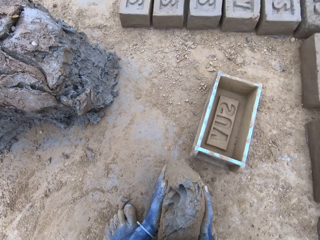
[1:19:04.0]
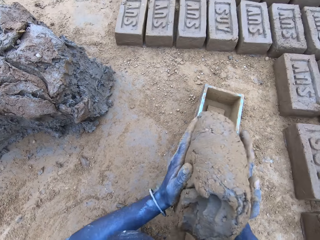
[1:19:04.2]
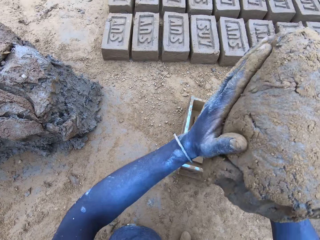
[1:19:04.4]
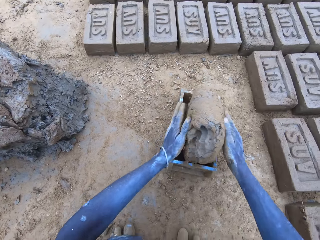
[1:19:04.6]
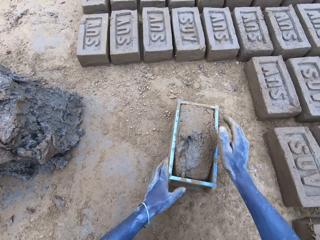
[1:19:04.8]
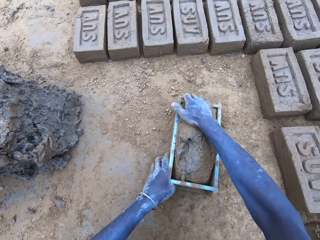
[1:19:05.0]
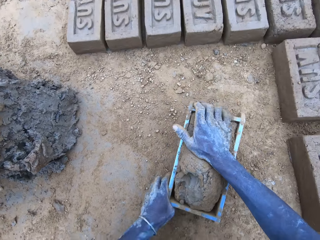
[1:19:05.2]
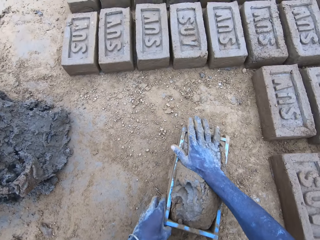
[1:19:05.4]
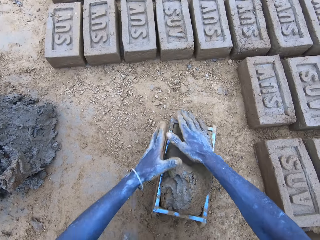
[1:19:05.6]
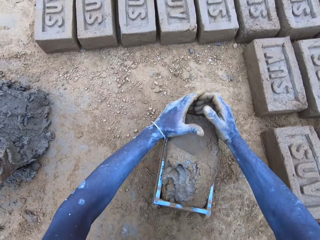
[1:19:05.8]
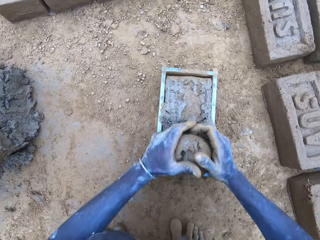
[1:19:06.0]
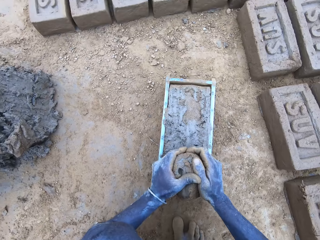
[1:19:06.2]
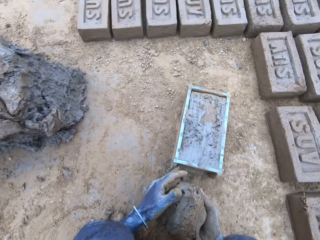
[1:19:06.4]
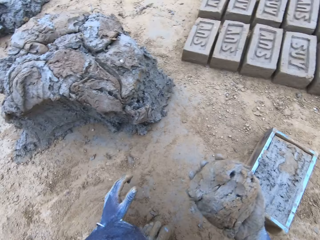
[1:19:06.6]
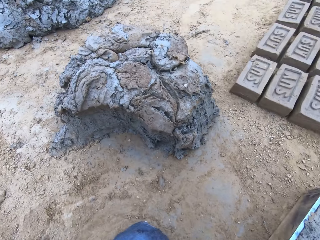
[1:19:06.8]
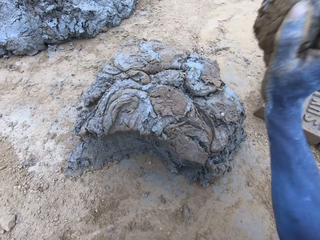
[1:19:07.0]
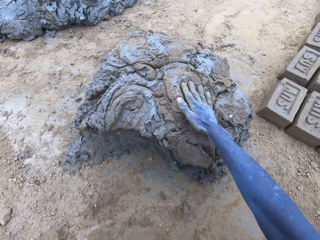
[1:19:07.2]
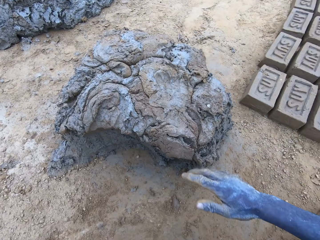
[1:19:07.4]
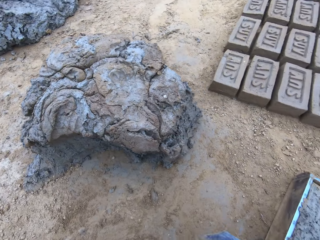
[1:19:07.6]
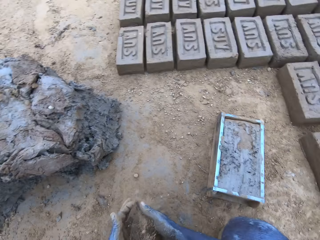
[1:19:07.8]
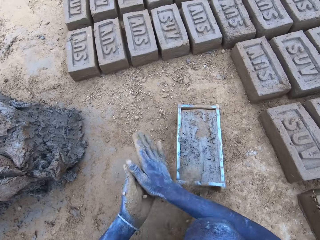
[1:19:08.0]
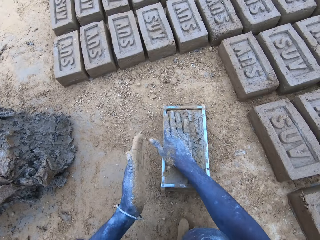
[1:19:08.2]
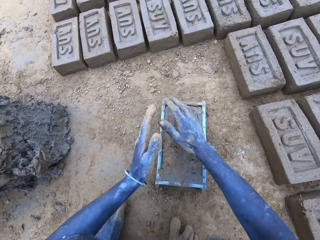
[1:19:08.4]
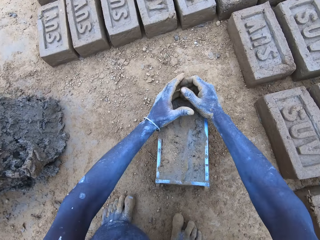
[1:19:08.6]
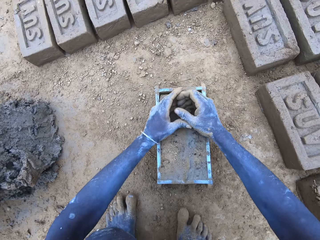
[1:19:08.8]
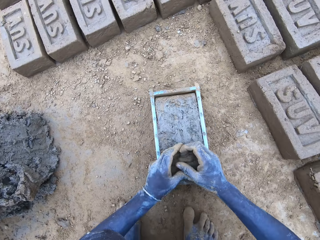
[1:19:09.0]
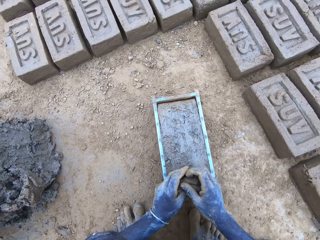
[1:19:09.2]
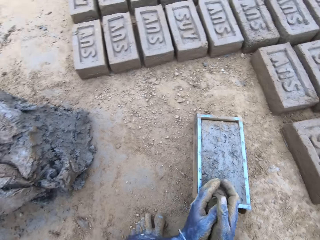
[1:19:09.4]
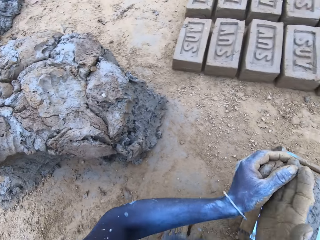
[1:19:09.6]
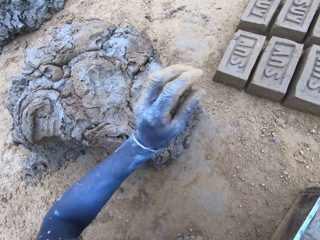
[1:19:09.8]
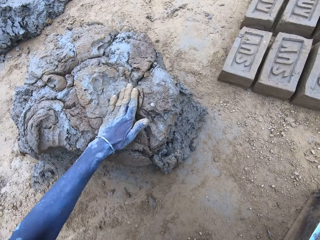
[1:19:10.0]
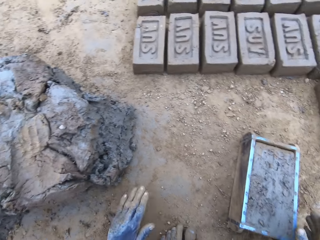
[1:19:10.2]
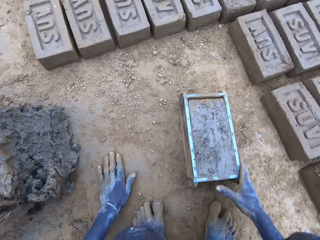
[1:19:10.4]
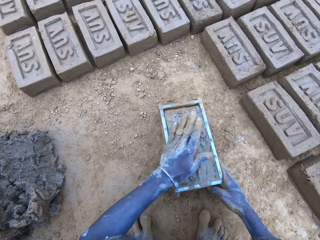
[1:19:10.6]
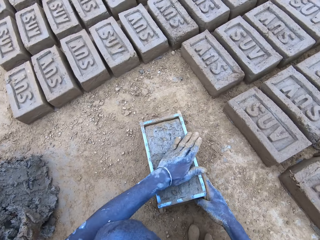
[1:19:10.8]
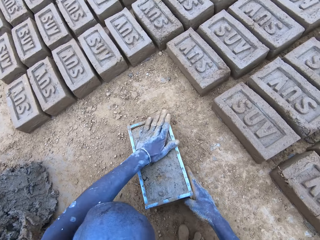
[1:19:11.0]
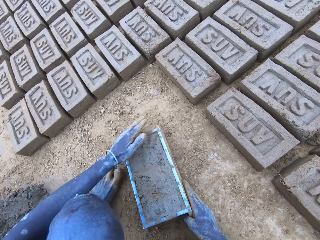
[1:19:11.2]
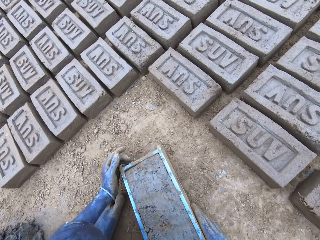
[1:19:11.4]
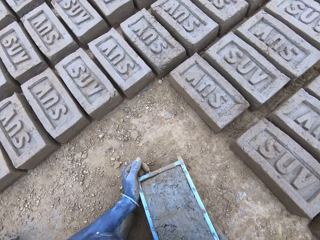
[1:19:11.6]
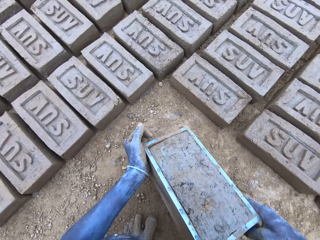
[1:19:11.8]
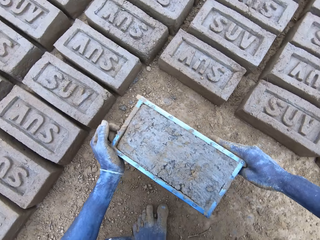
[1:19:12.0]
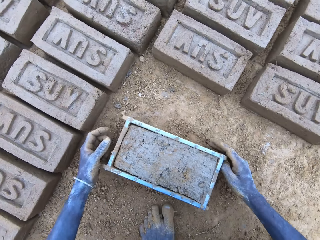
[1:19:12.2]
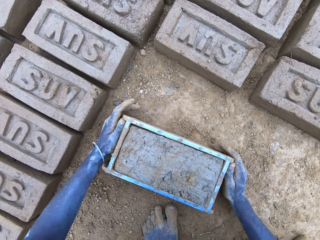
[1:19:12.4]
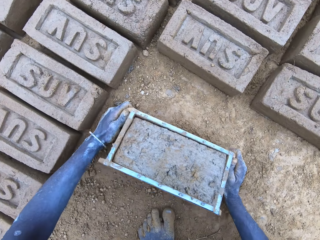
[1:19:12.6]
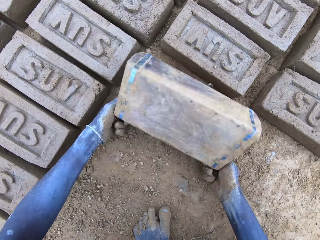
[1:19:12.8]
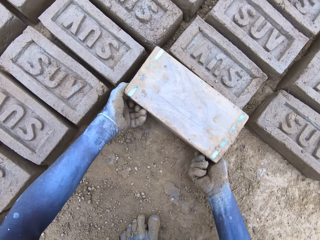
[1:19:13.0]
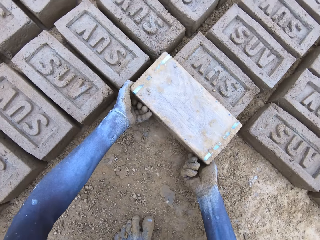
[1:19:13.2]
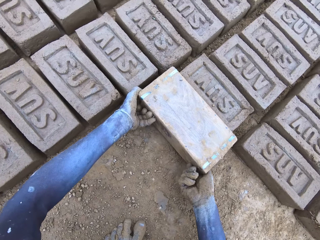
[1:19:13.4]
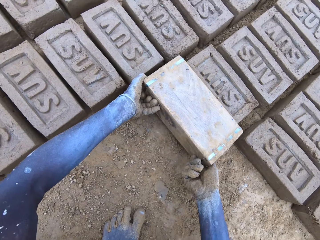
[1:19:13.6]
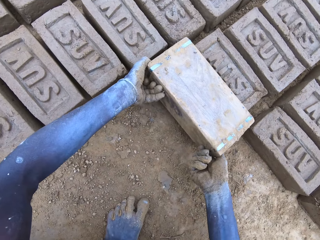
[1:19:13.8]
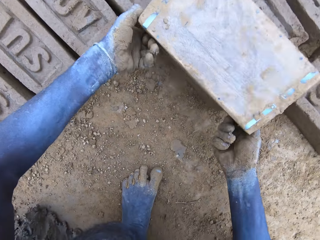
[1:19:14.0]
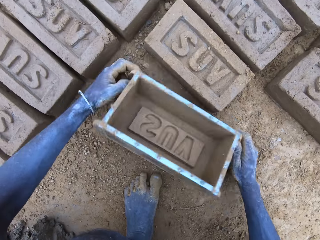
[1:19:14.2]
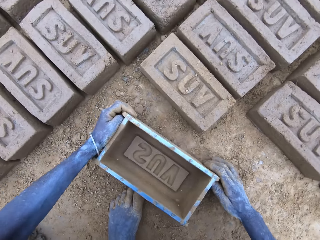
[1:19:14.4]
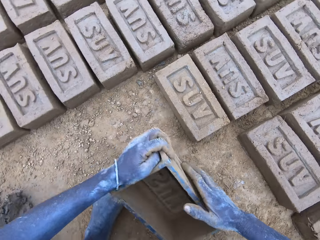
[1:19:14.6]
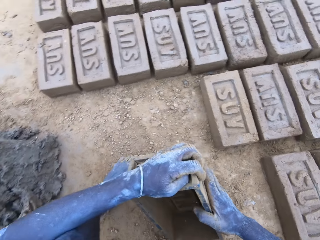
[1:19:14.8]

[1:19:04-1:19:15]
The camera wearer drops the mud in the brick mold. They reduce the mud and drop it. They put the brick on the ground.

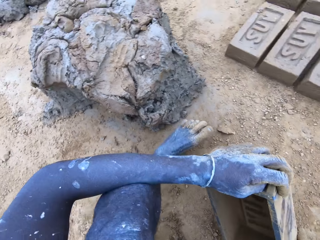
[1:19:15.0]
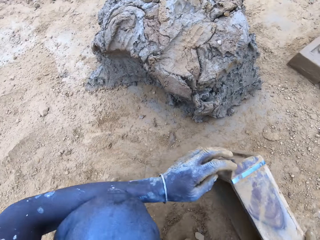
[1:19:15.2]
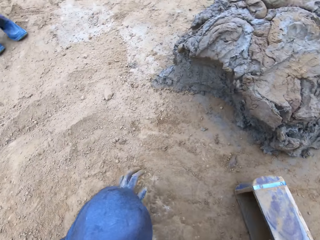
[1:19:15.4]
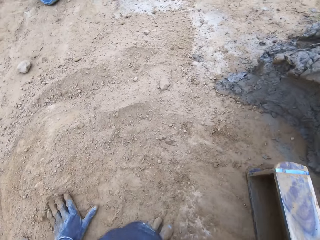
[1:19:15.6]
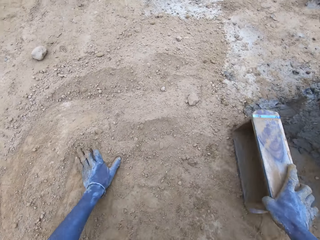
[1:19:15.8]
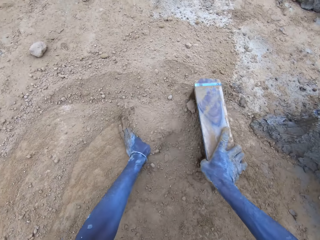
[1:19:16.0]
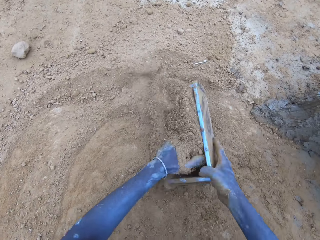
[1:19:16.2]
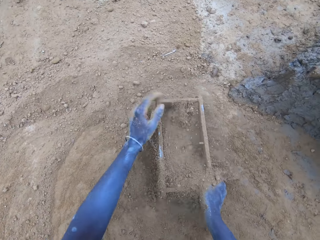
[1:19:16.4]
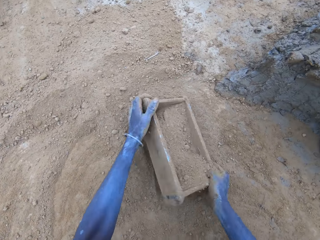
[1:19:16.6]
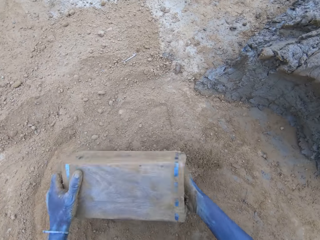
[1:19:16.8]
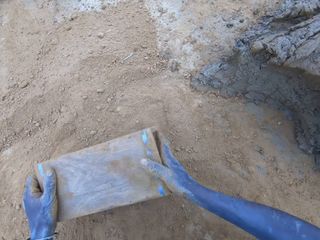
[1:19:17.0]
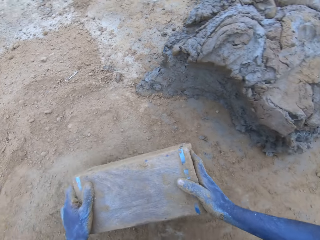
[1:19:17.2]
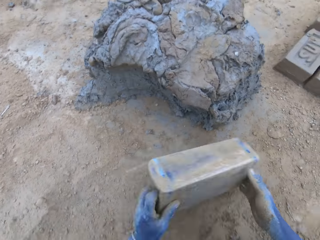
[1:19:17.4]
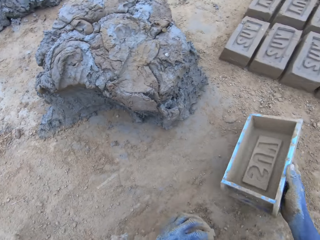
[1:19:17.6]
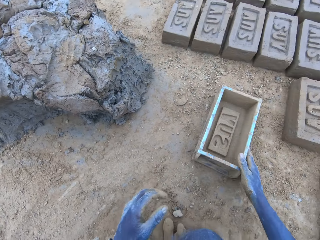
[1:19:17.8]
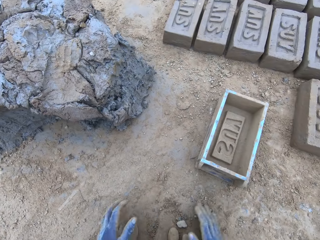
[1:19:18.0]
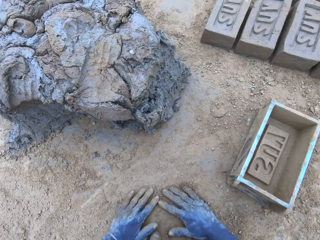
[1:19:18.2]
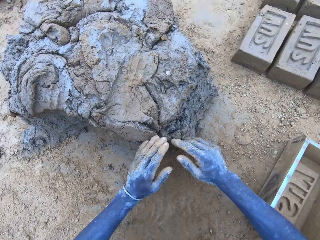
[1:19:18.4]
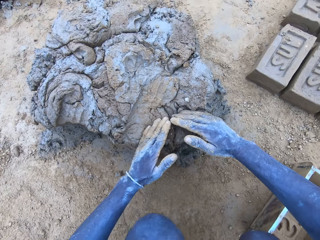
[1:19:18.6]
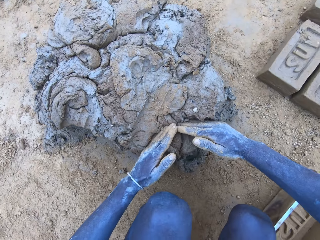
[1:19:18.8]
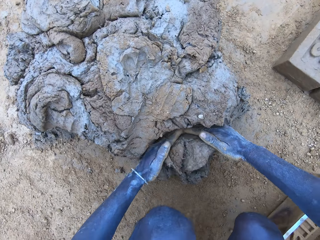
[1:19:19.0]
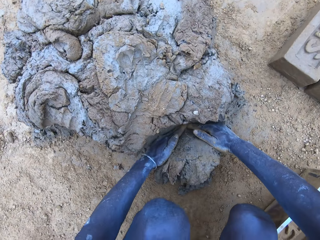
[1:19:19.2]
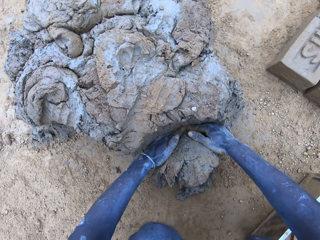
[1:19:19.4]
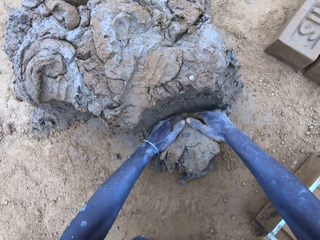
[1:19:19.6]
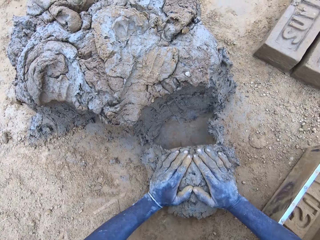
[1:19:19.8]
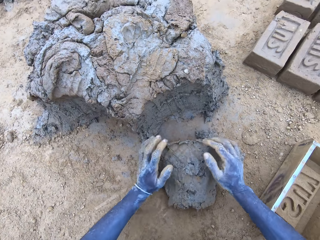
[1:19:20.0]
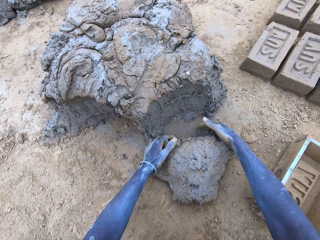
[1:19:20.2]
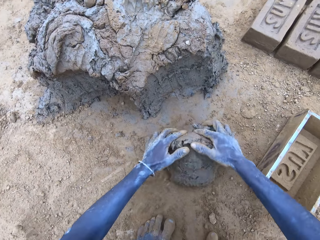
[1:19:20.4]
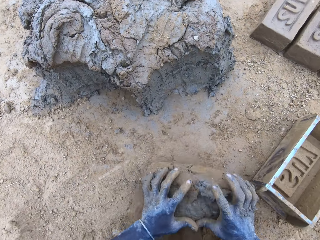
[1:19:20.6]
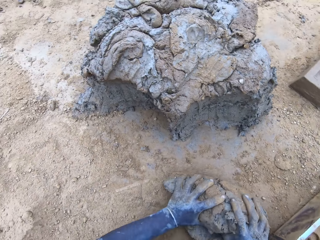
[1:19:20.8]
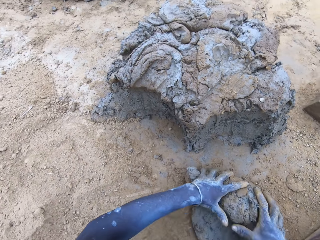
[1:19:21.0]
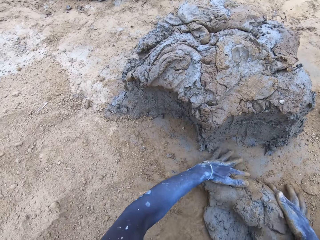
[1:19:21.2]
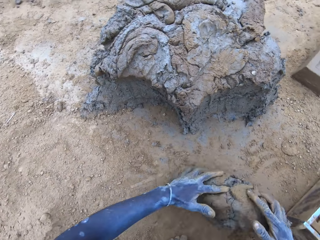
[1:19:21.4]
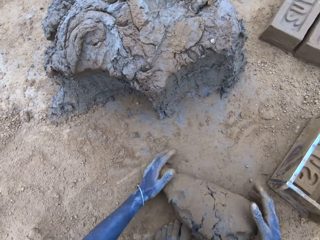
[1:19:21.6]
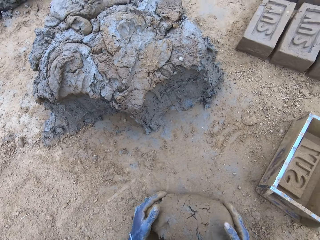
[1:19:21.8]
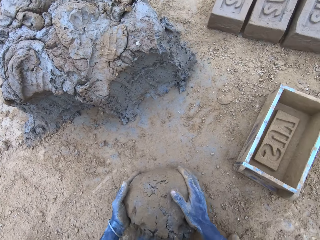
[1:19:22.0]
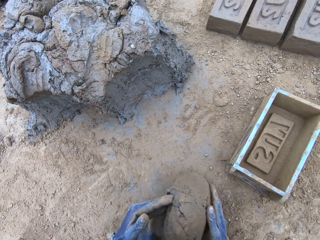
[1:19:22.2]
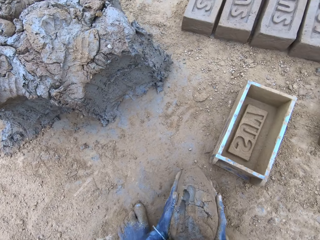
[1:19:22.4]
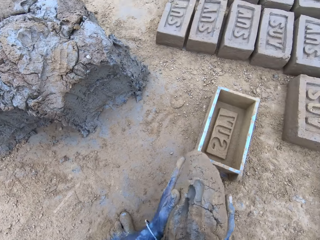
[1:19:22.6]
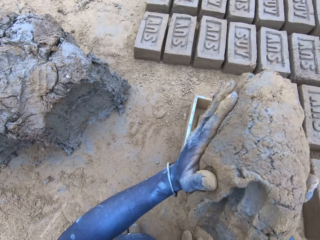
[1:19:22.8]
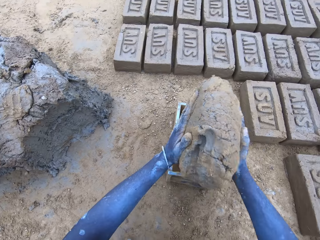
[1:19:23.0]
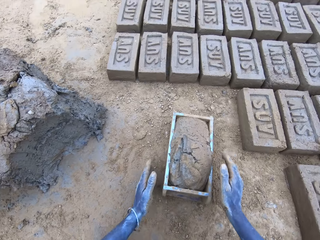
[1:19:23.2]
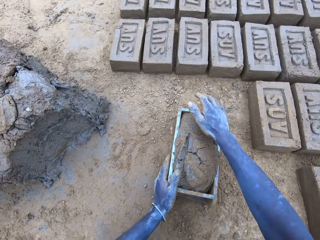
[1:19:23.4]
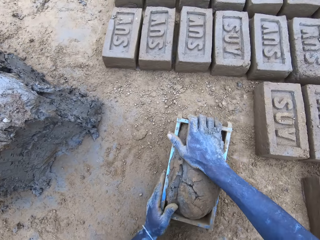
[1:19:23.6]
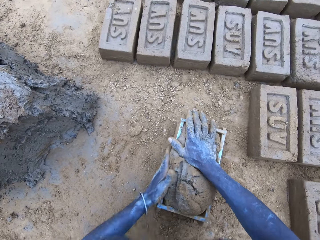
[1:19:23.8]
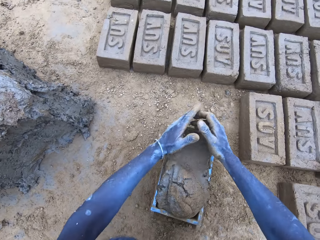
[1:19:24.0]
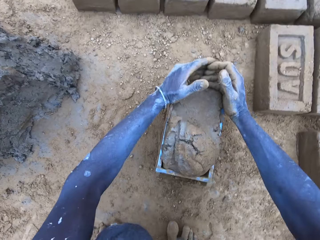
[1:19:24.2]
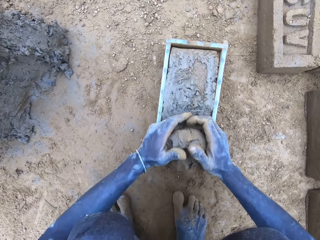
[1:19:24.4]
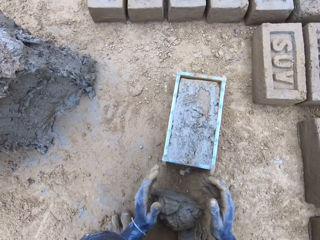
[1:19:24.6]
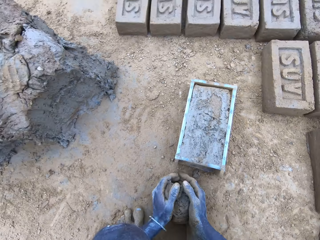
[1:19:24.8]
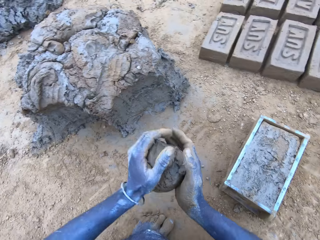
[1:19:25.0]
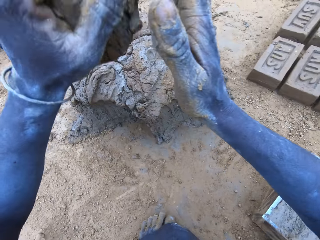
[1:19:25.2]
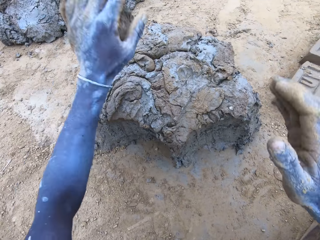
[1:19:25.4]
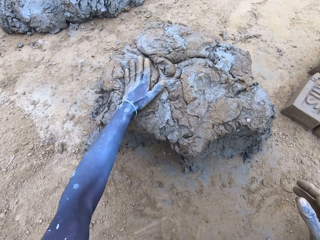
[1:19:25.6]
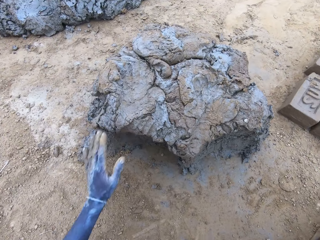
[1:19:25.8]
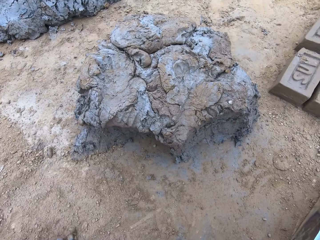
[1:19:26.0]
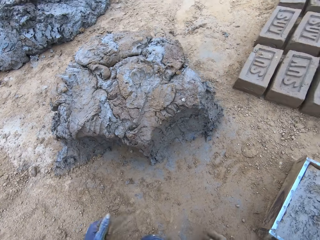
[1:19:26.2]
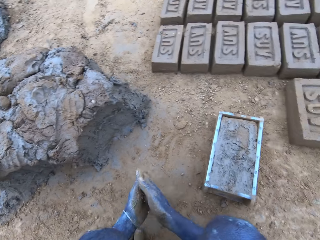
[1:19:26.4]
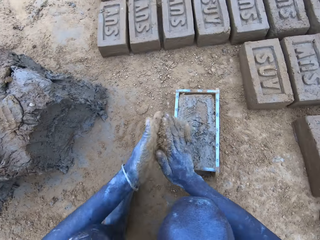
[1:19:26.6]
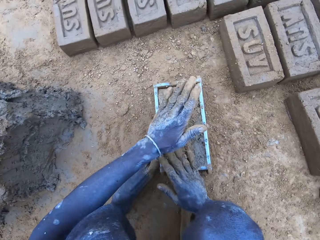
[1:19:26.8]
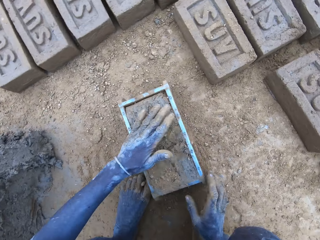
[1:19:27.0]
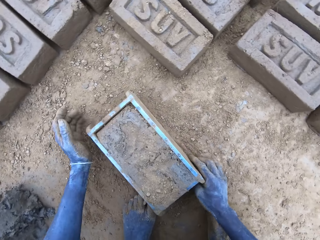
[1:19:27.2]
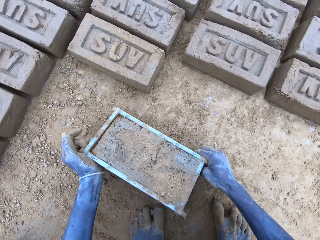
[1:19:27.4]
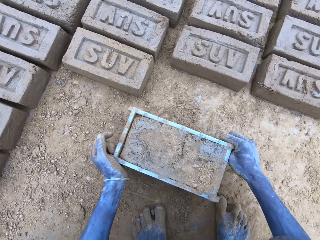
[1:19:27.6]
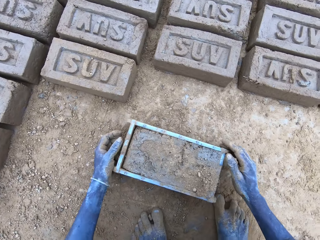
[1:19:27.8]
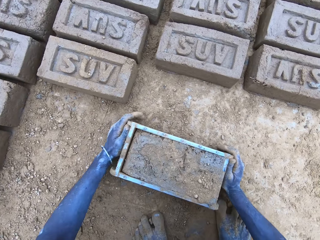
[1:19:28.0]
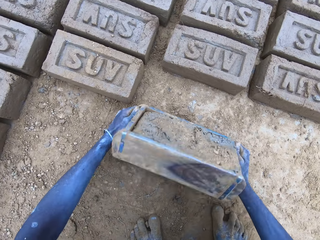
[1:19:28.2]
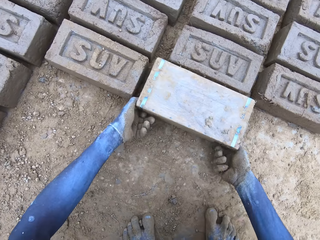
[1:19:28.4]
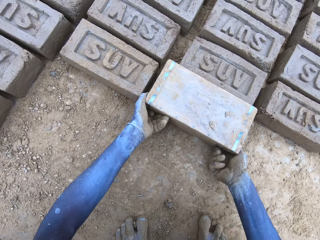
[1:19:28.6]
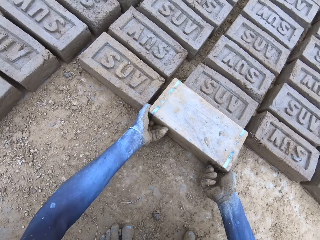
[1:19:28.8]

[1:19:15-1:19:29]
The camera wearer puts soil in the brick mold. They cut the mud. They mold the mud. They drop the mud in the brick mold. They reduce the mud and drop it. They put the brick on the ground.
